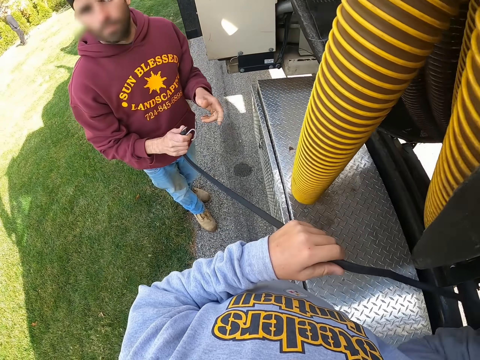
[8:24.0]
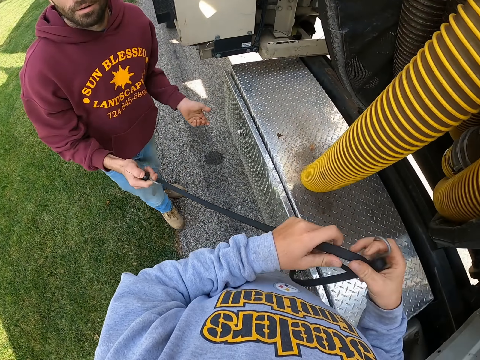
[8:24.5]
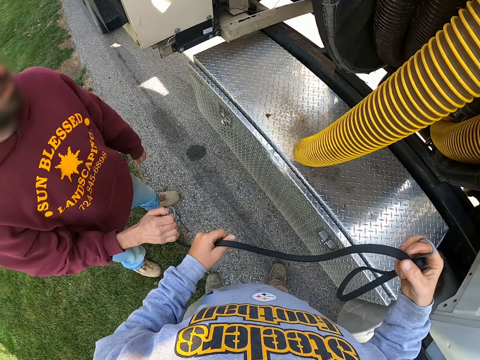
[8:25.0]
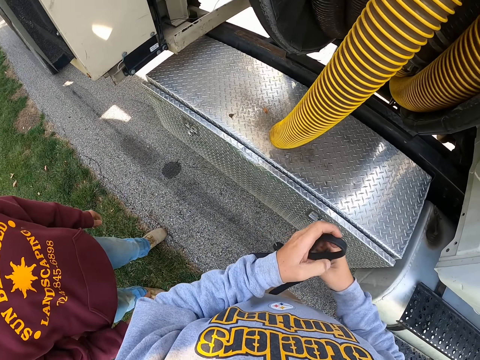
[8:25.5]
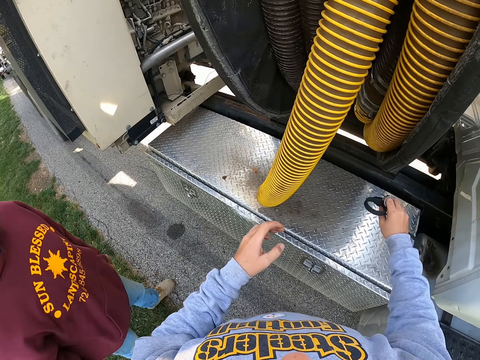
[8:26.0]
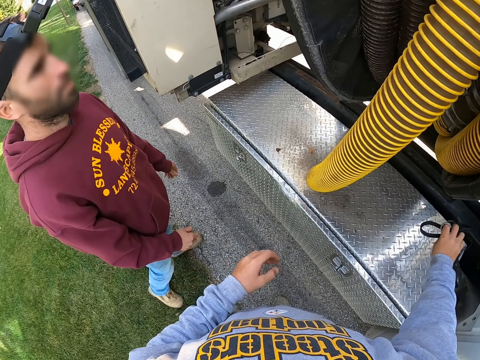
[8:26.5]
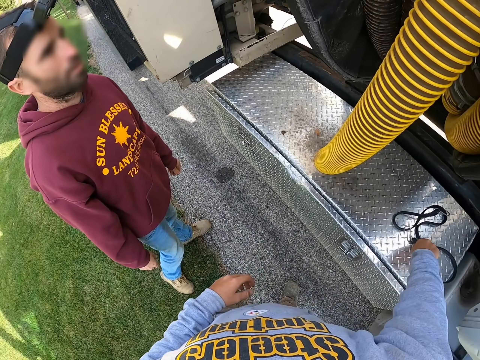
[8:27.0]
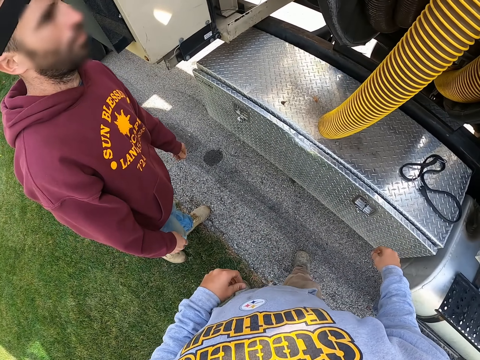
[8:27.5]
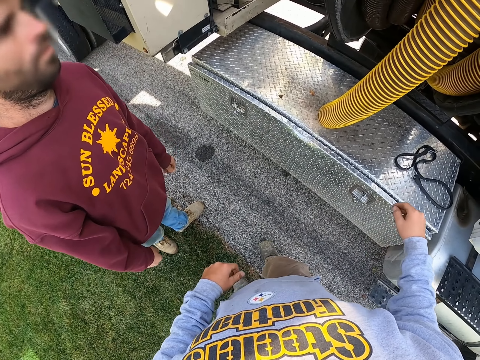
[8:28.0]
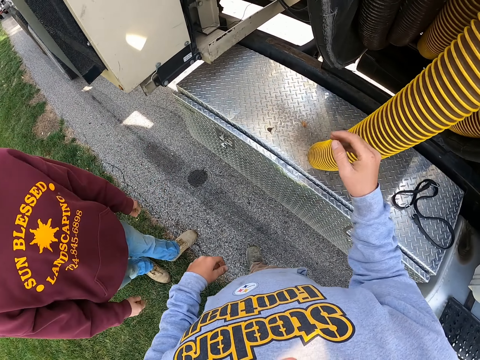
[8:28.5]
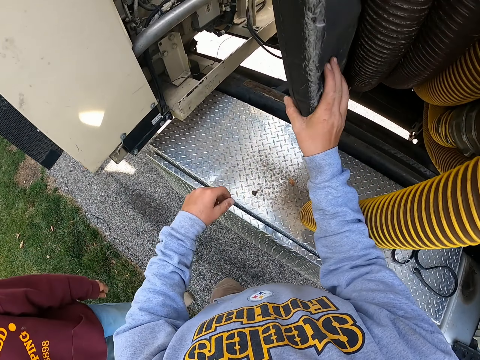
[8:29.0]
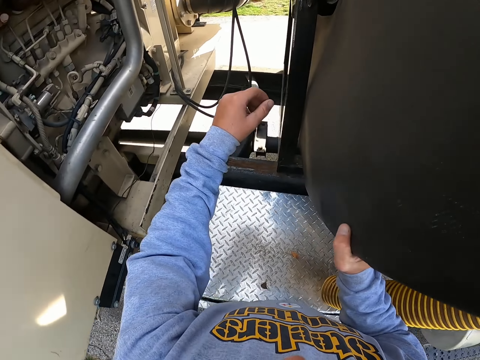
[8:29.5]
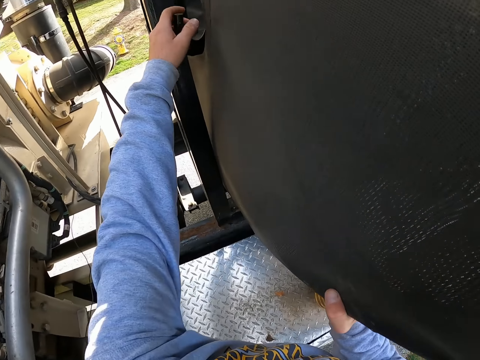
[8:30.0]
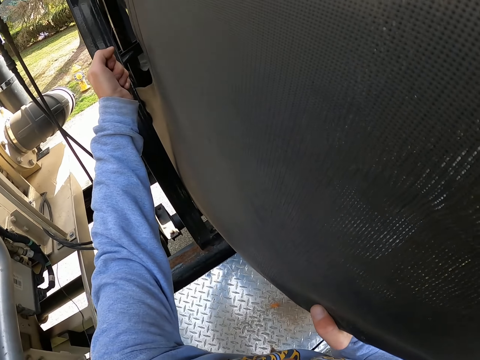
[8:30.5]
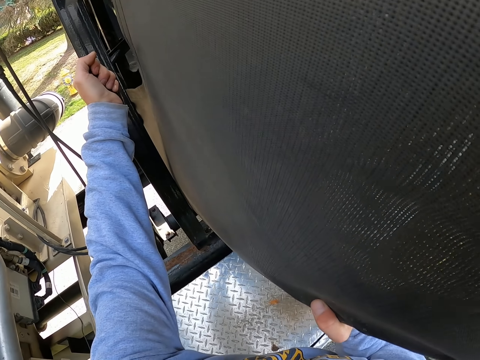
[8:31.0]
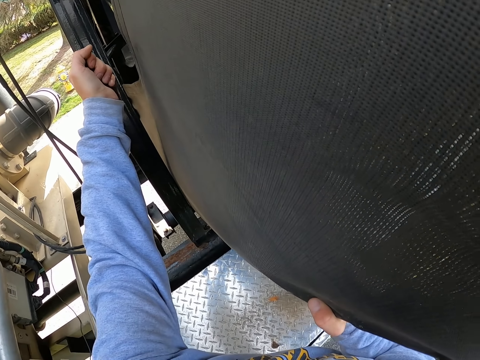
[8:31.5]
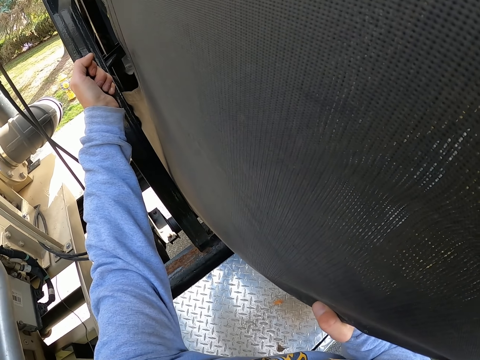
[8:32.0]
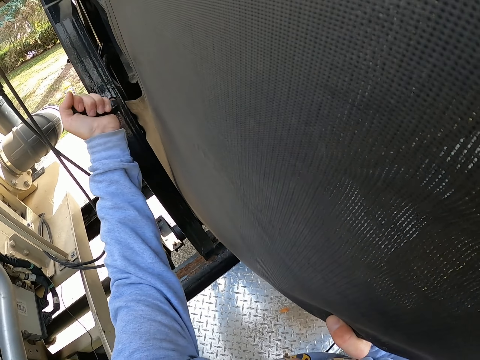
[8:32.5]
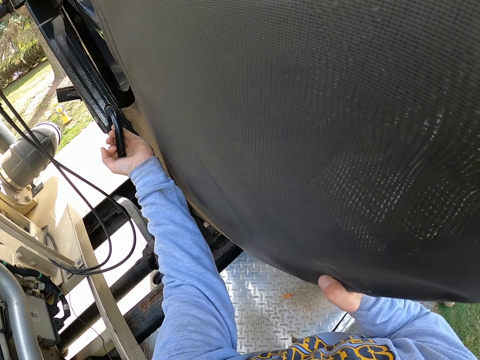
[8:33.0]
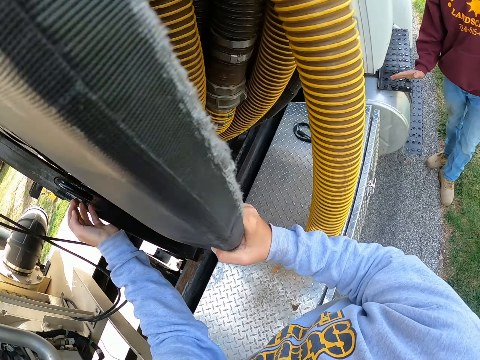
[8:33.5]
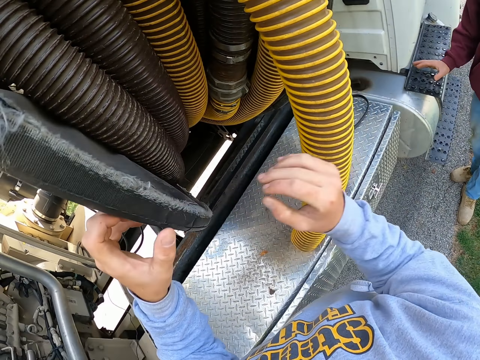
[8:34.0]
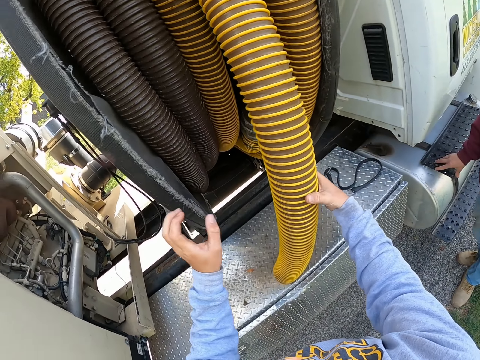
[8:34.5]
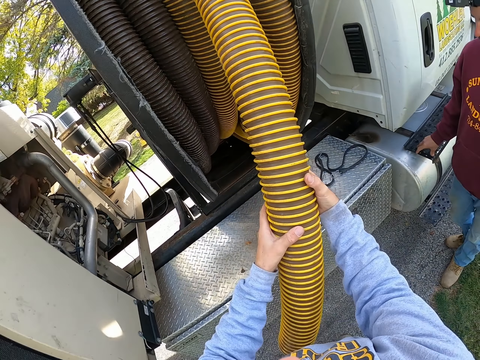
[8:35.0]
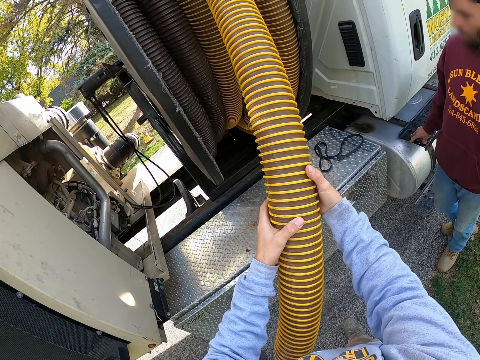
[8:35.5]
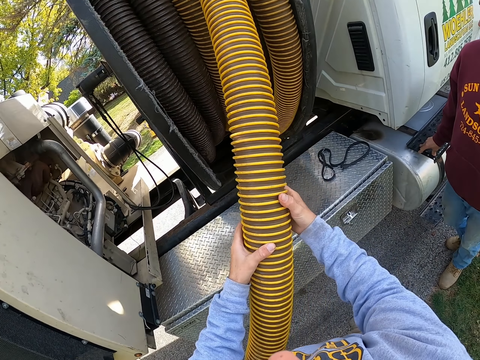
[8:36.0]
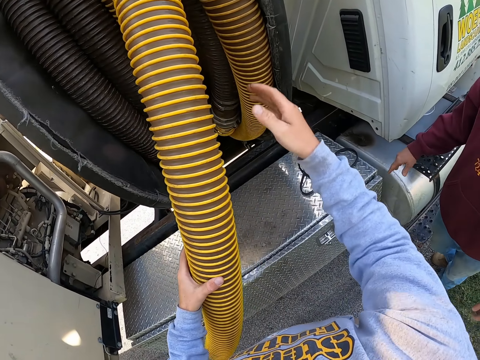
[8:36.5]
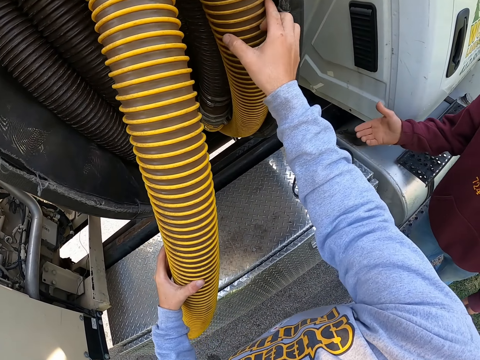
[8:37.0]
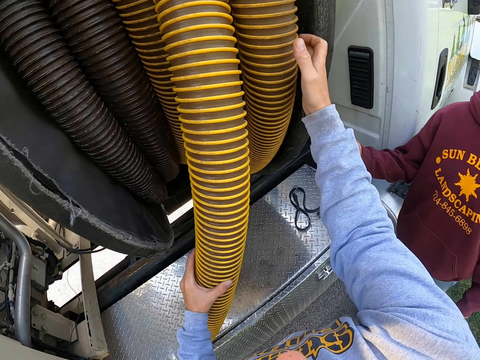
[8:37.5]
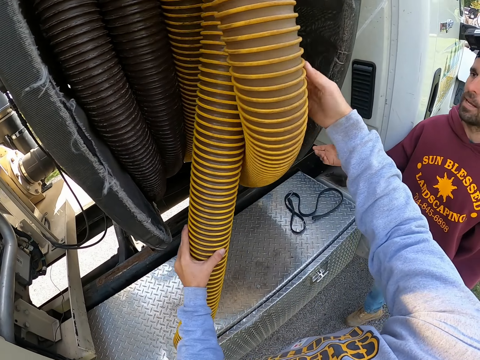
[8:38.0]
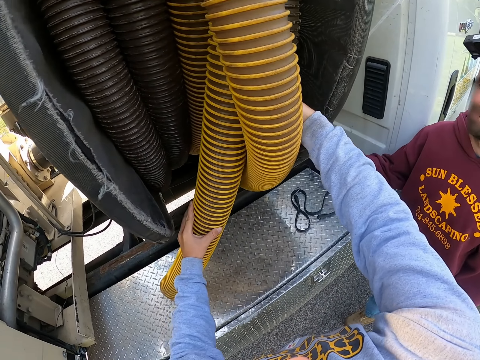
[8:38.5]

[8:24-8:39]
The camera wearer folds the belt. The man releases the belt. The camera wearer puts the belt down. They unhook the reel. They pull the yellow pvc suction hose pipe.

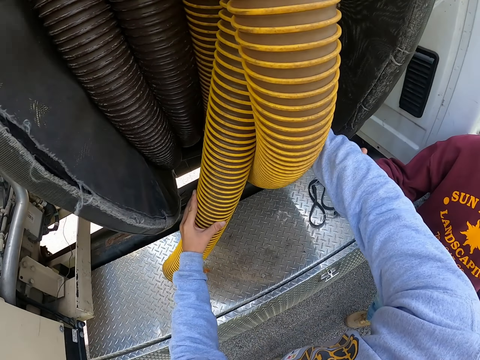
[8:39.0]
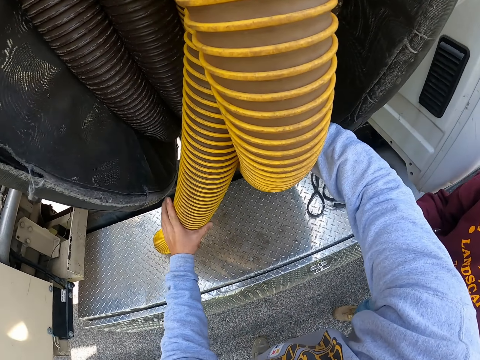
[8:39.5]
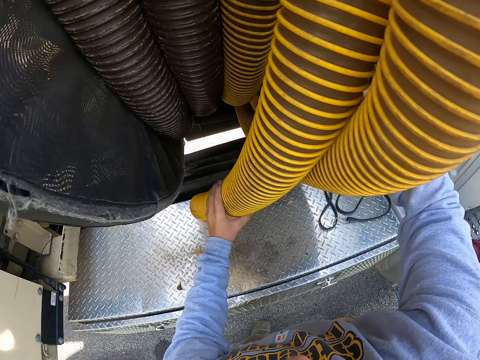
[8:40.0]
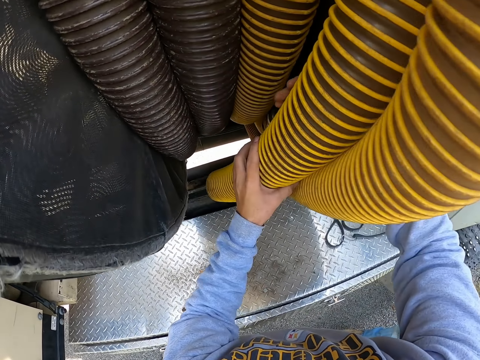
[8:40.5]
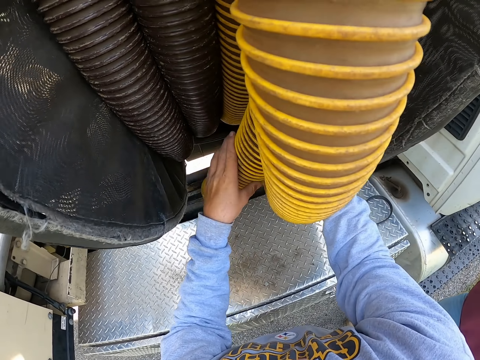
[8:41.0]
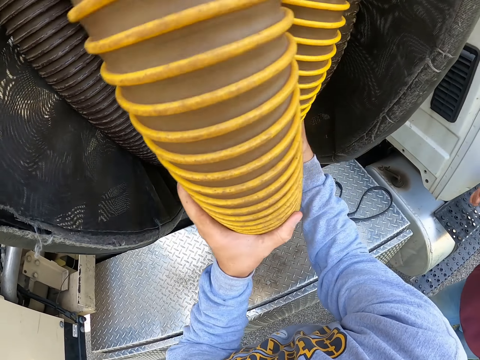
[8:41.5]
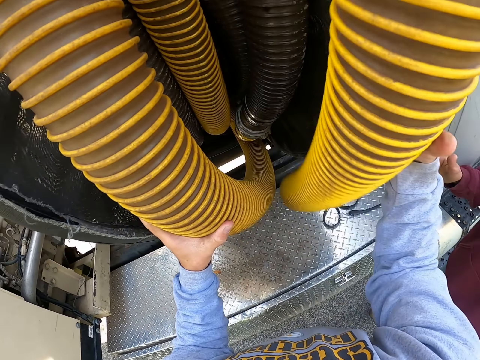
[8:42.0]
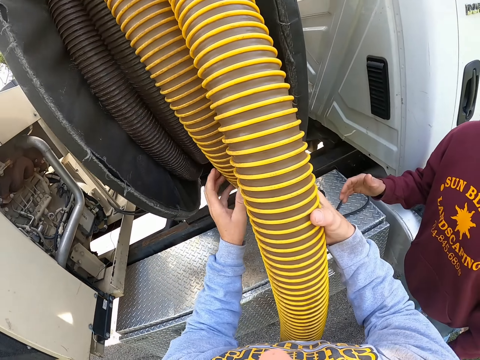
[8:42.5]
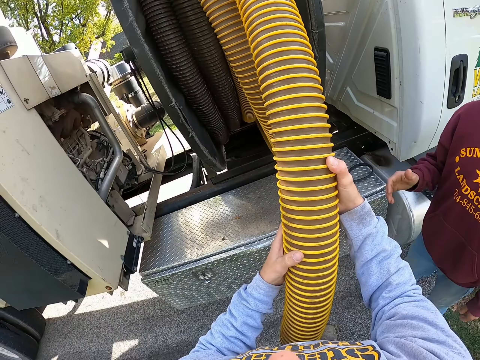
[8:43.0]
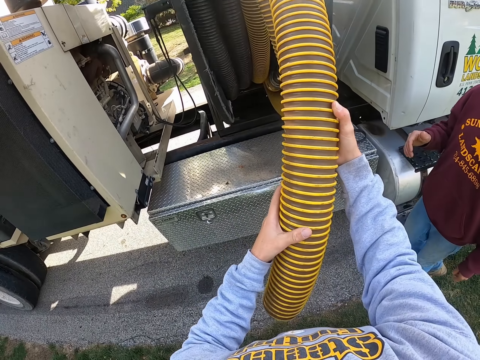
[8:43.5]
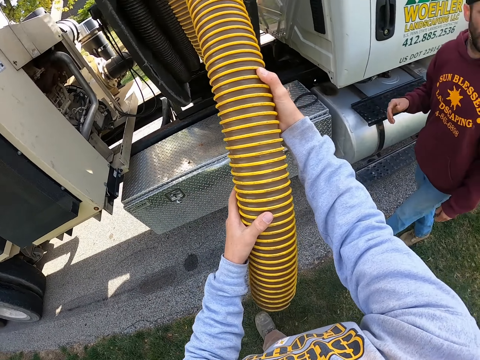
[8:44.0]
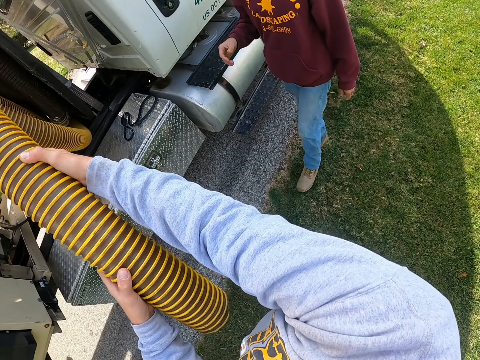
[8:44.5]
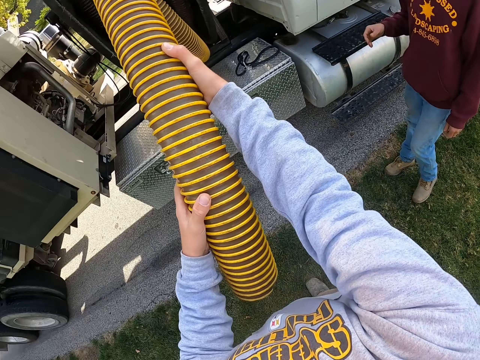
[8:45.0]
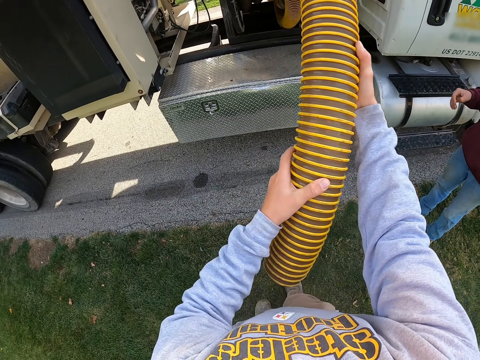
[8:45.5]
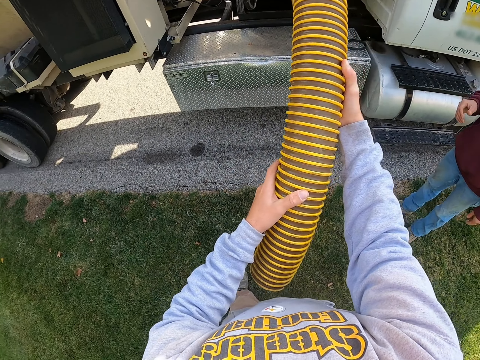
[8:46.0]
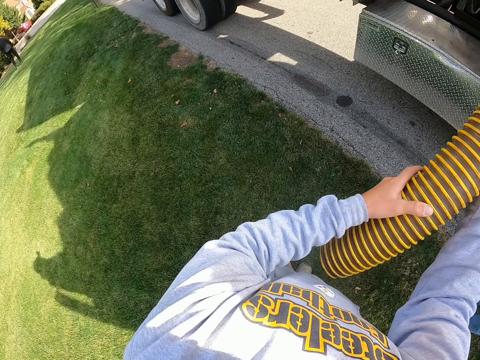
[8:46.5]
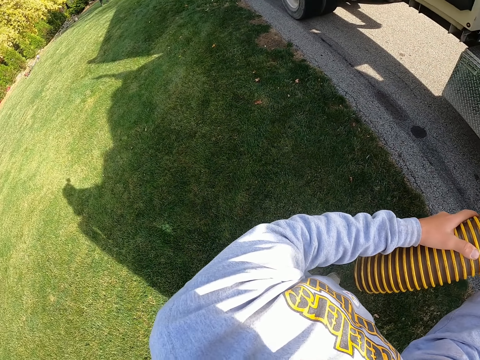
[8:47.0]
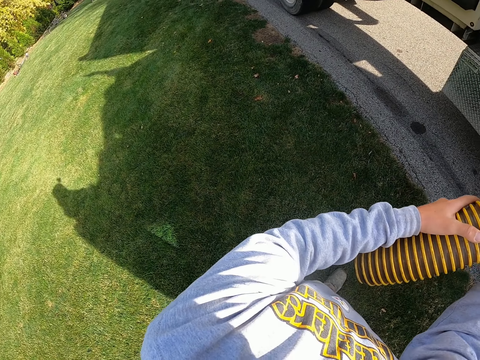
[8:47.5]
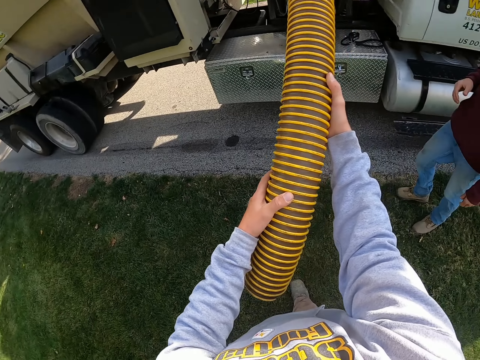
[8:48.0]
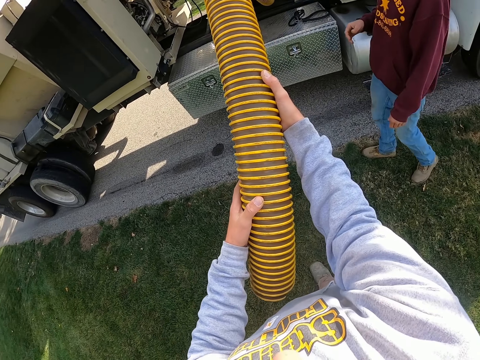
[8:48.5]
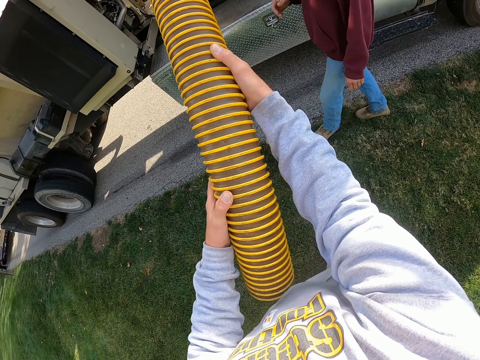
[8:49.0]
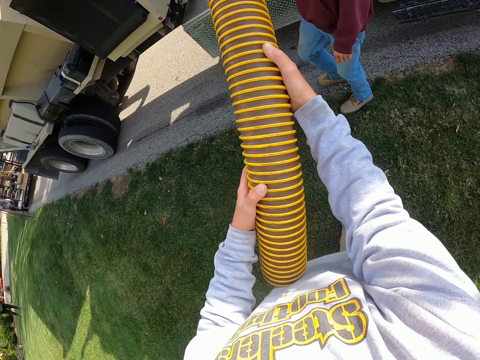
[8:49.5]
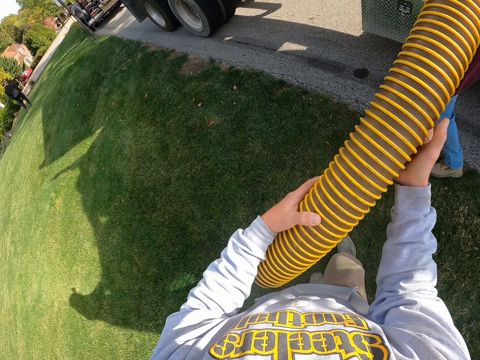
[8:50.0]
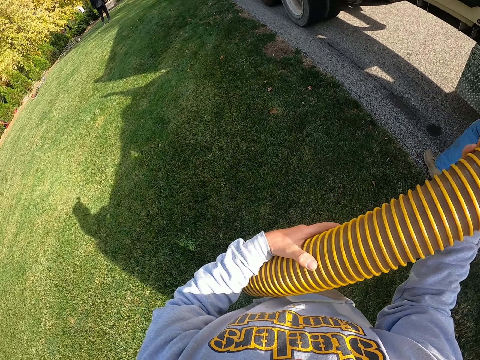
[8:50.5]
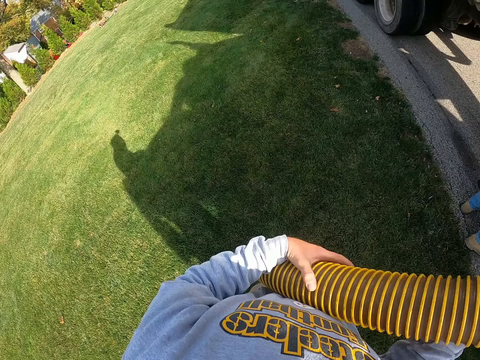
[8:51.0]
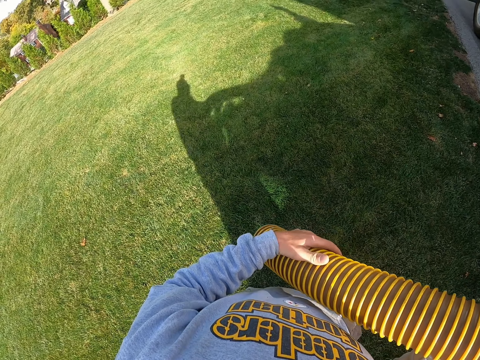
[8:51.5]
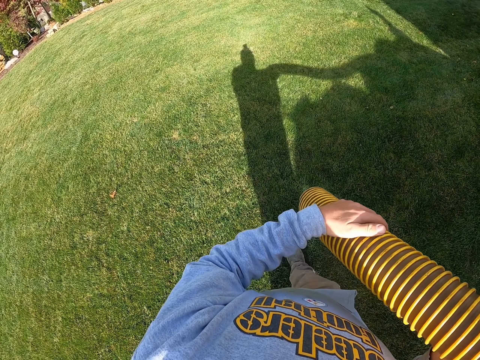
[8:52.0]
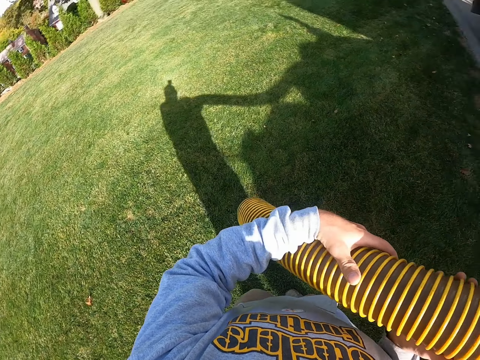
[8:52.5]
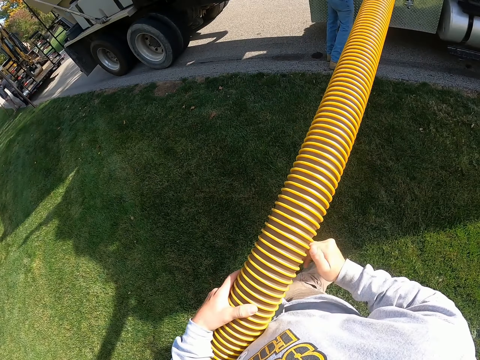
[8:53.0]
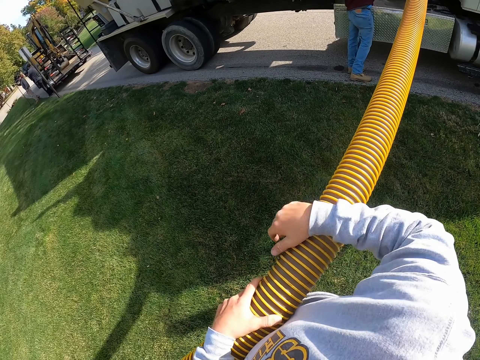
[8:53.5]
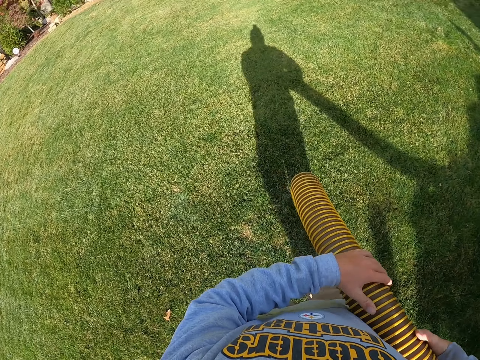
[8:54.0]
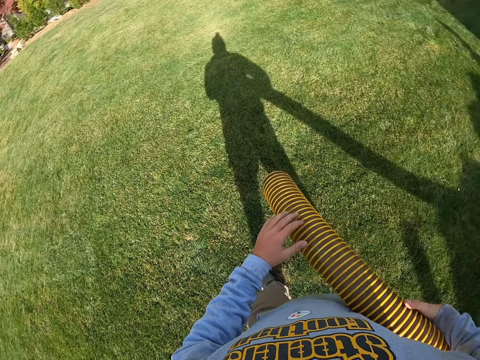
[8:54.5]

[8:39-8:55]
The camera wearer walks in the garden.
